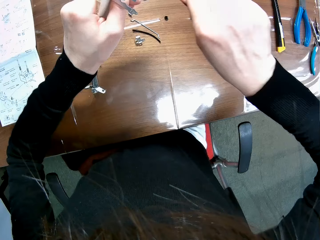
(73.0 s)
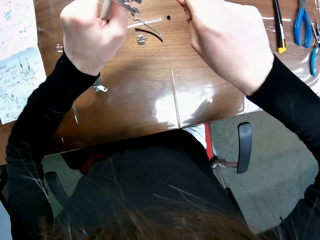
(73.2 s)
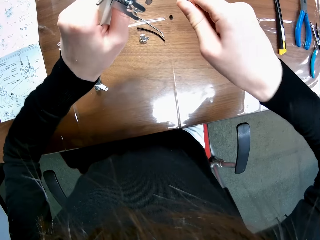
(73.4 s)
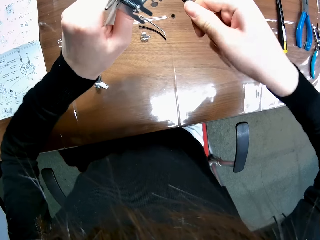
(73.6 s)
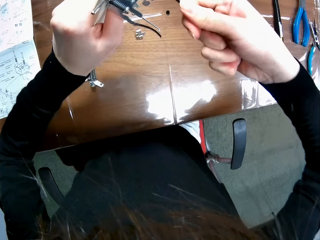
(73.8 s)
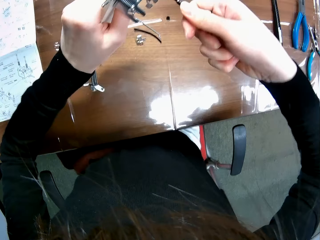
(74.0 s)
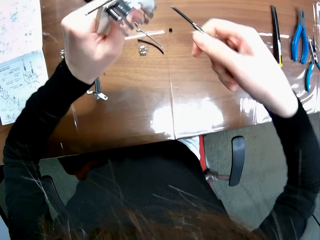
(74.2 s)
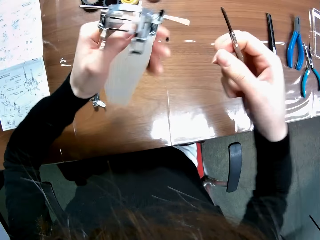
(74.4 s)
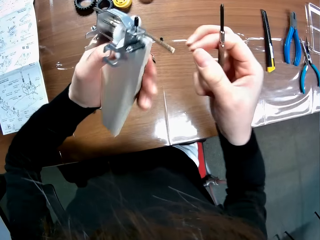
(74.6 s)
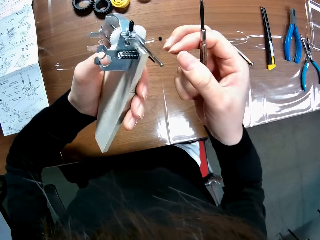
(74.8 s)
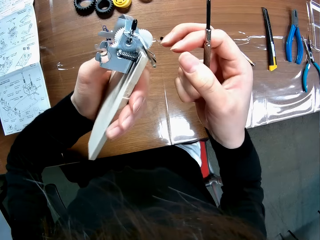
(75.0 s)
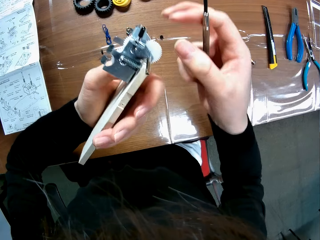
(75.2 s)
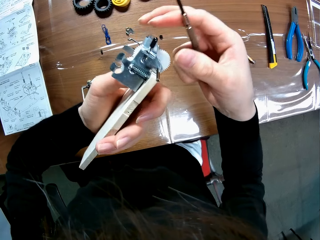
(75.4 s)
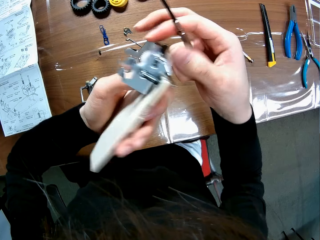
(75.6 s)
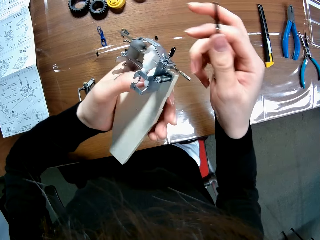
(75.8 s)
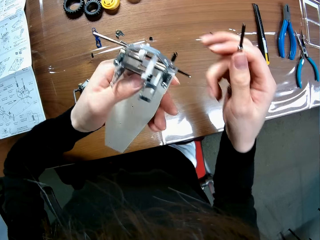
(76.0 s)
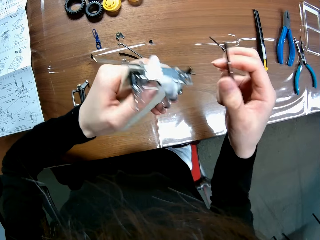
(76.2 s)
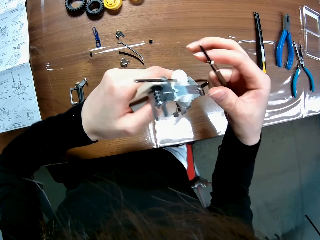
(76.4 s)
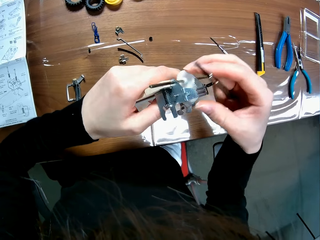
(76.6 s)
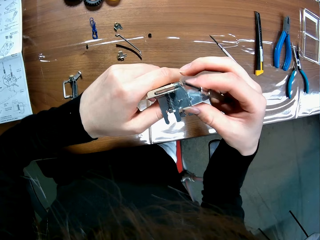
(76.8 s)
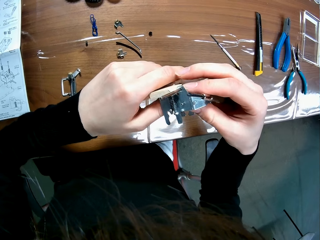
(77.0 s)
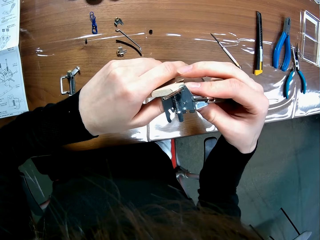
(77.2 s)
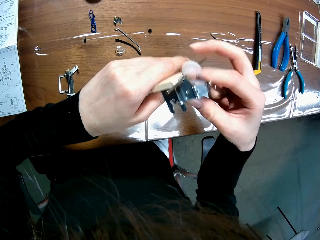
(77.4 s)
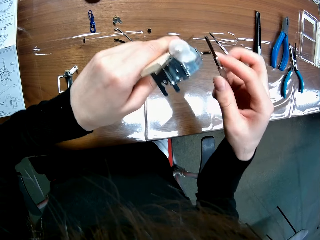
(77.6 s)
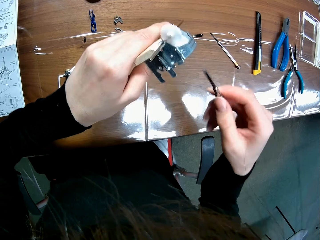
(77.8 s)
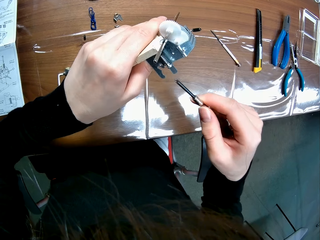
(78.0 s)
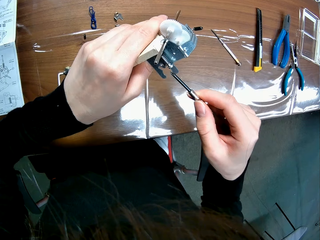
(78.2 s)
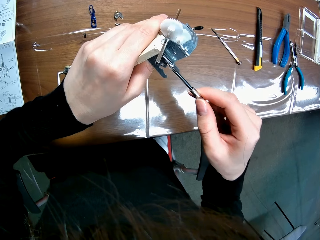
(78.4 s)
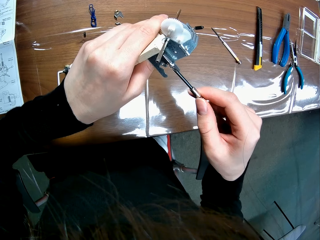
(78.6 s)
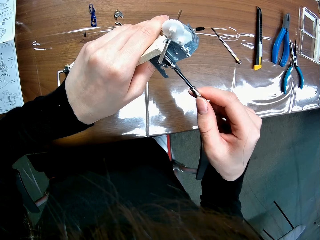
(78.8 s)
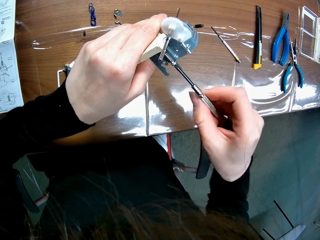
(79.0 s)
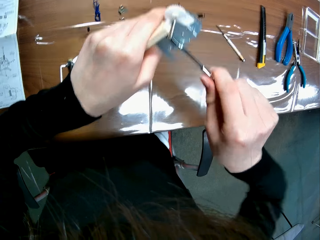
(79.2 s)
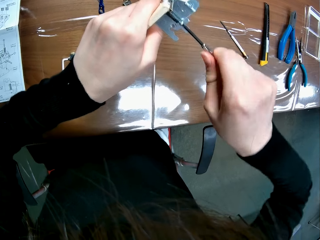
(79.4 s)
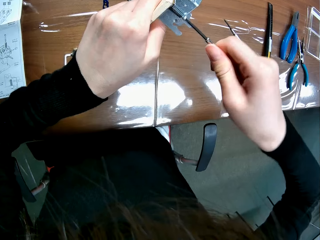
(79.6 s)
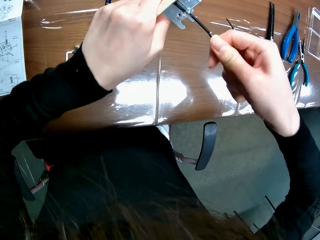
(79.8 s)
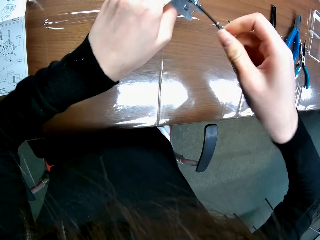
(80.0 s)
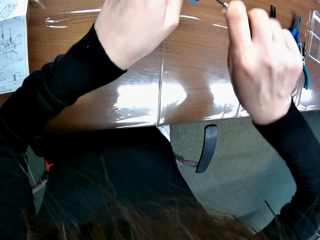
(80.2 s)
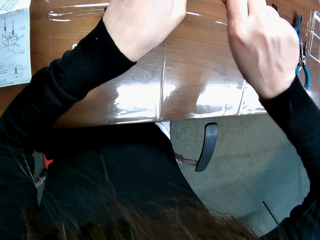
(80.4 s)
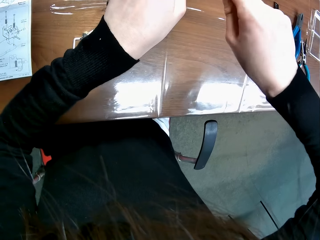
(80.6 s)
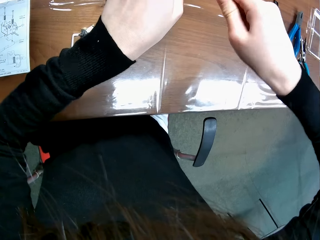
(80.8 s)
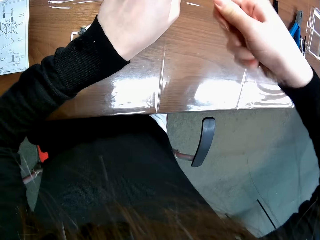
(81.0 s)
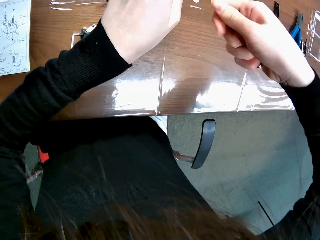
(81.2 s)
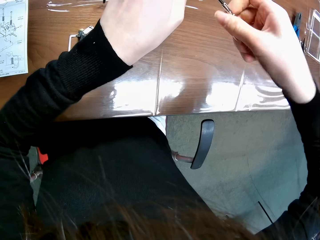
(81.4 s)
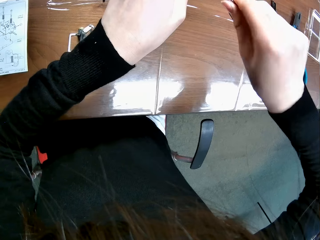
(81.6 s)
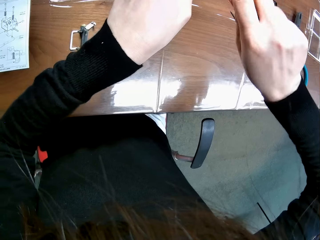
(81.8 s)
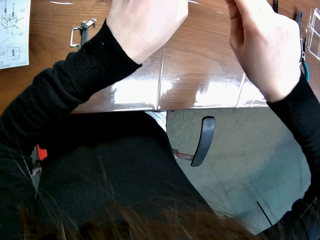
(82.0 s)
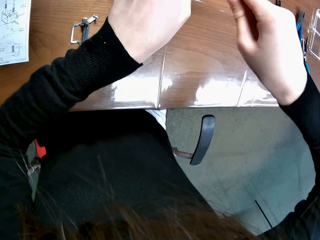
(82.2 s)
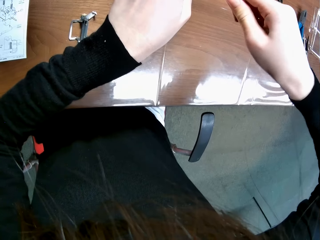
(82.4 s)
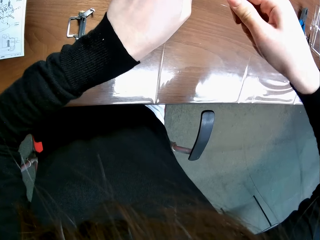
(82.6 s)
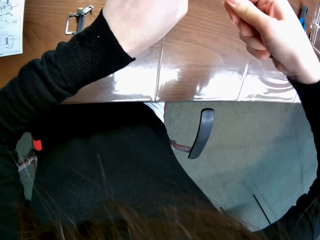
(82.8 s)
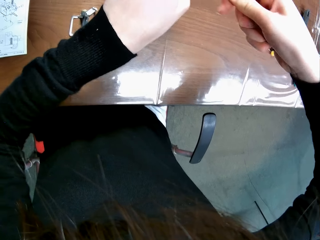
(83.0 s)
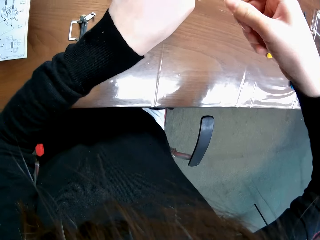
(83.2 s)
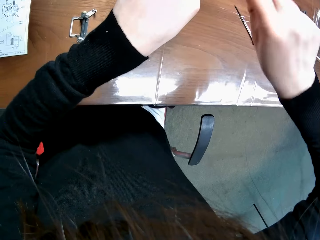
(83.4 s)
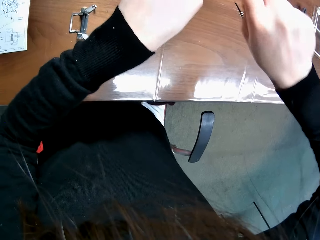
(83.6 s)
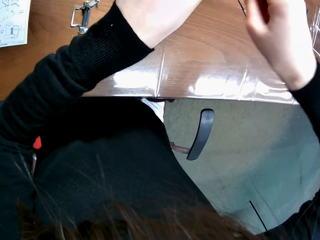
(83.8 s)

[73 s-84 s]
The camera wearer looks at the buggy chassis. They stretch the hex bolt. They tighten another bolt on the mechanical model.

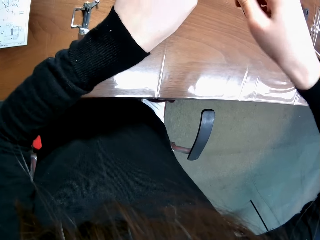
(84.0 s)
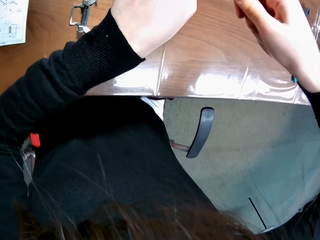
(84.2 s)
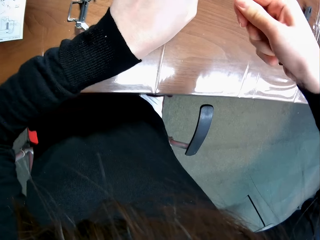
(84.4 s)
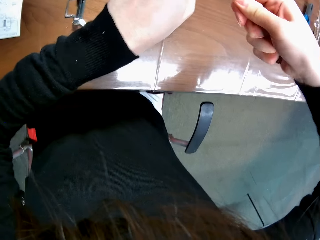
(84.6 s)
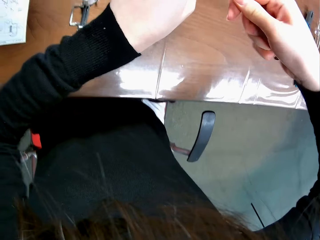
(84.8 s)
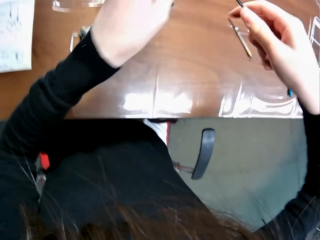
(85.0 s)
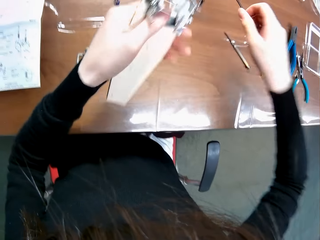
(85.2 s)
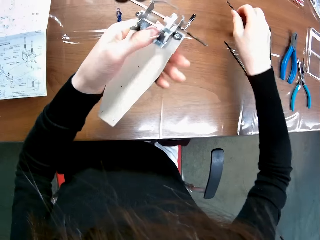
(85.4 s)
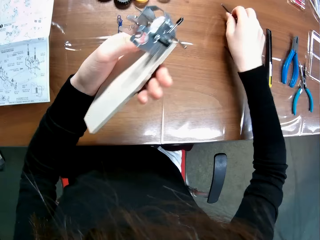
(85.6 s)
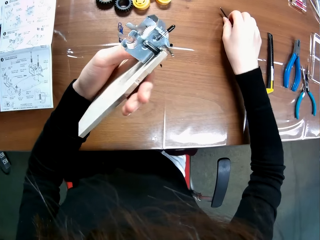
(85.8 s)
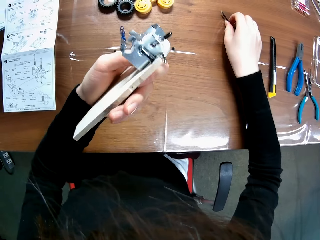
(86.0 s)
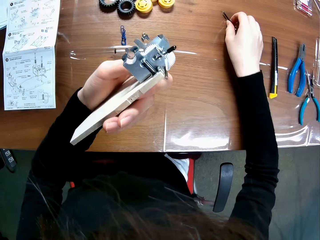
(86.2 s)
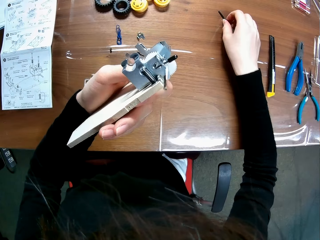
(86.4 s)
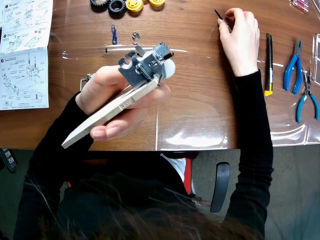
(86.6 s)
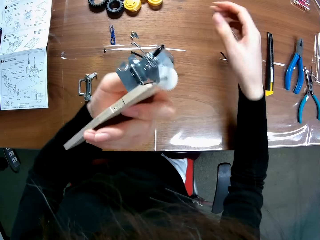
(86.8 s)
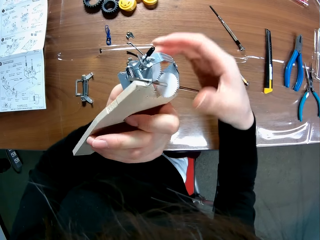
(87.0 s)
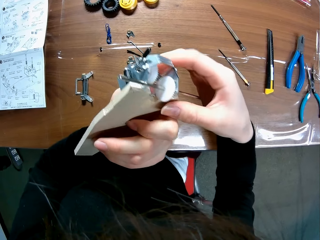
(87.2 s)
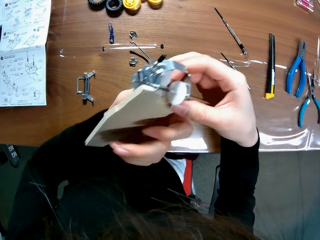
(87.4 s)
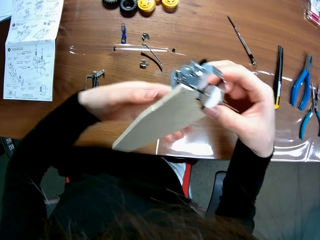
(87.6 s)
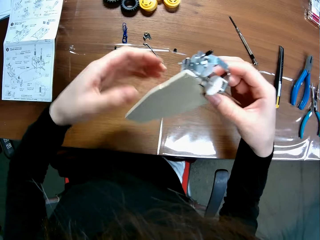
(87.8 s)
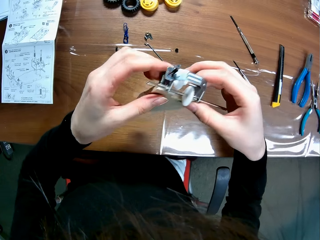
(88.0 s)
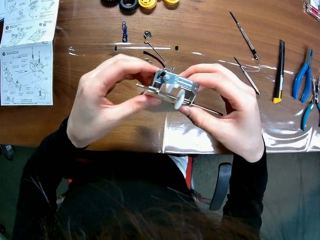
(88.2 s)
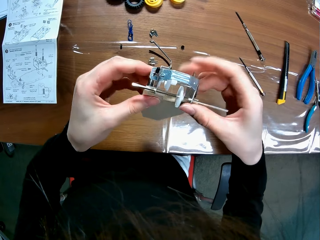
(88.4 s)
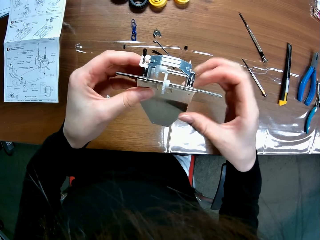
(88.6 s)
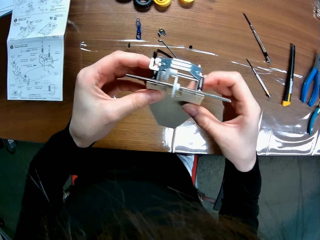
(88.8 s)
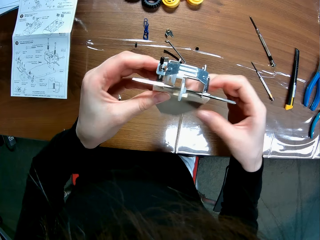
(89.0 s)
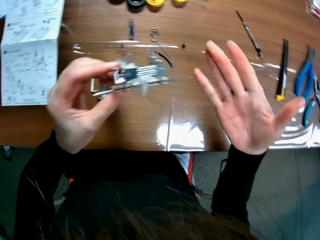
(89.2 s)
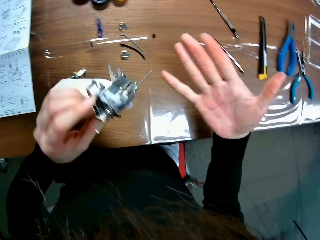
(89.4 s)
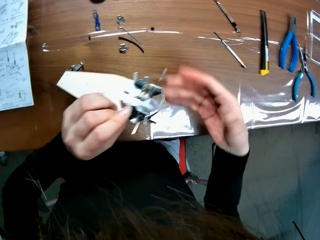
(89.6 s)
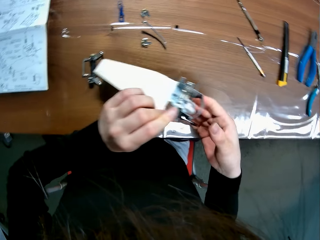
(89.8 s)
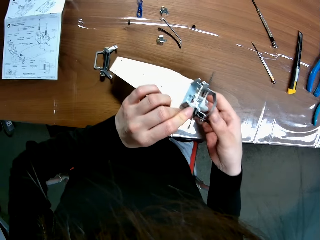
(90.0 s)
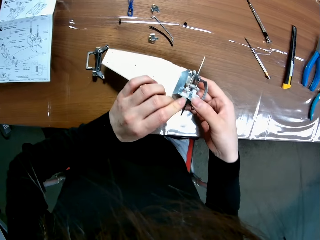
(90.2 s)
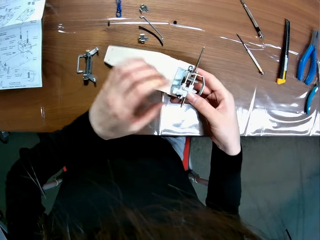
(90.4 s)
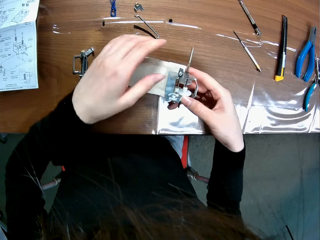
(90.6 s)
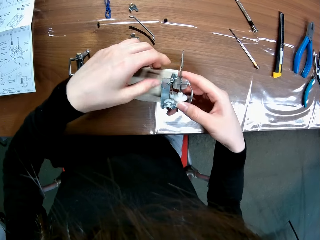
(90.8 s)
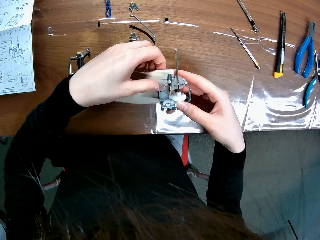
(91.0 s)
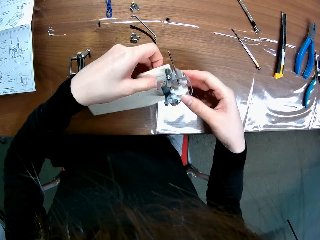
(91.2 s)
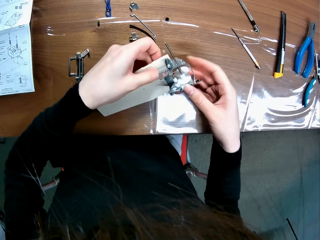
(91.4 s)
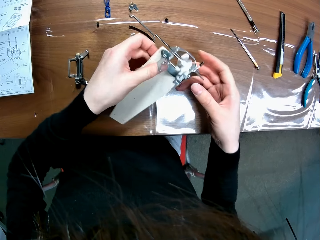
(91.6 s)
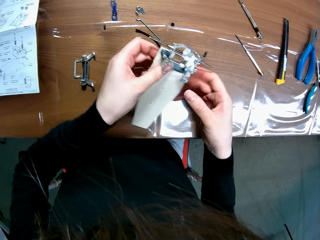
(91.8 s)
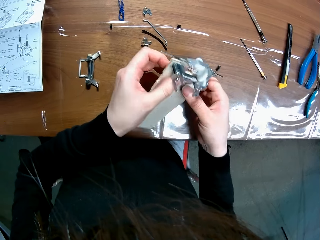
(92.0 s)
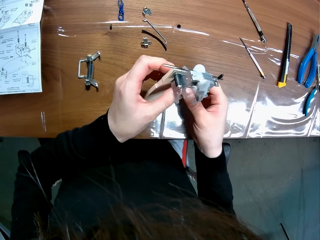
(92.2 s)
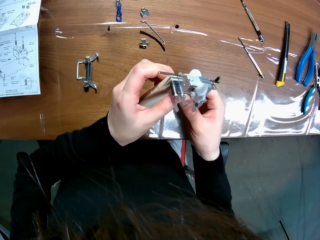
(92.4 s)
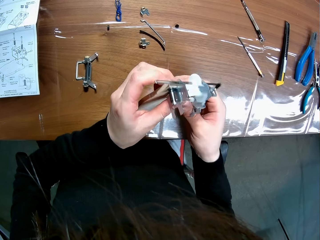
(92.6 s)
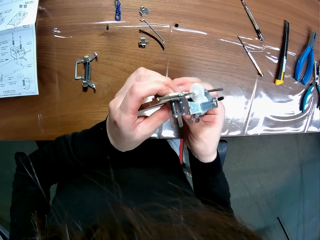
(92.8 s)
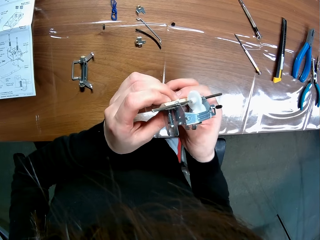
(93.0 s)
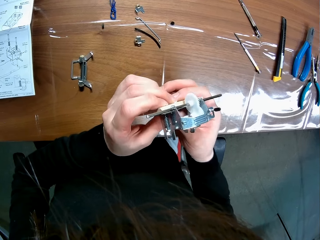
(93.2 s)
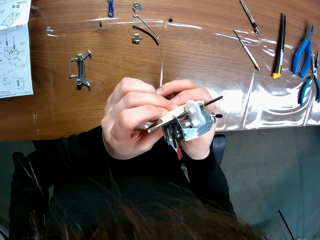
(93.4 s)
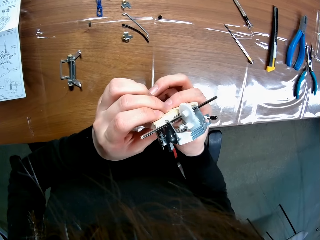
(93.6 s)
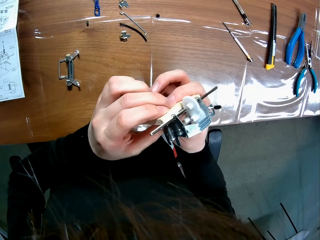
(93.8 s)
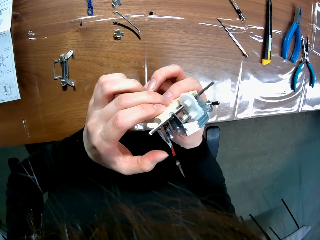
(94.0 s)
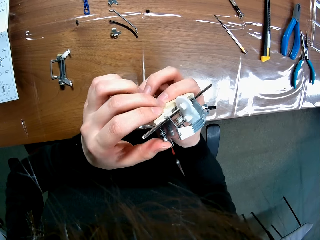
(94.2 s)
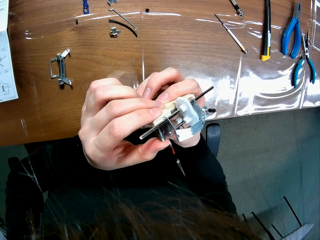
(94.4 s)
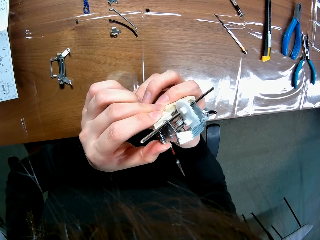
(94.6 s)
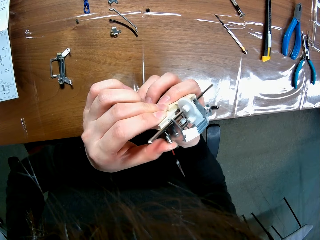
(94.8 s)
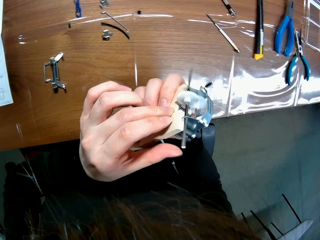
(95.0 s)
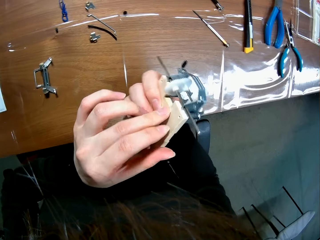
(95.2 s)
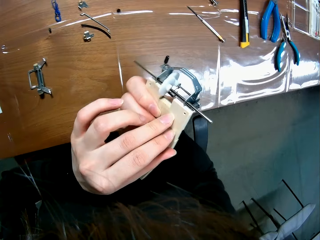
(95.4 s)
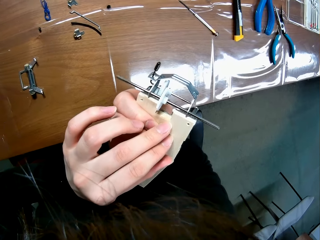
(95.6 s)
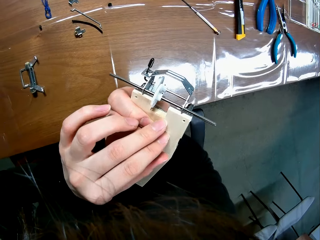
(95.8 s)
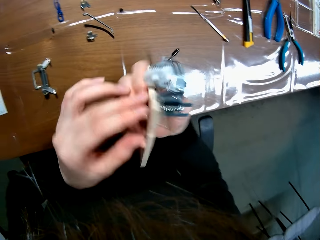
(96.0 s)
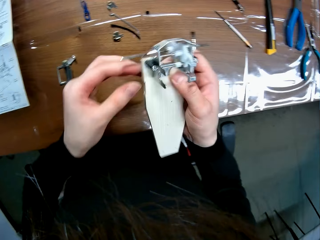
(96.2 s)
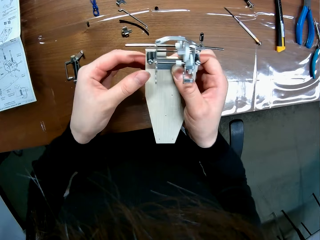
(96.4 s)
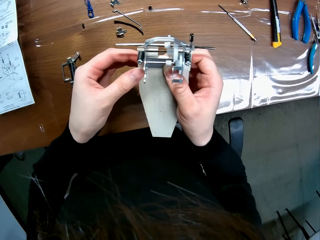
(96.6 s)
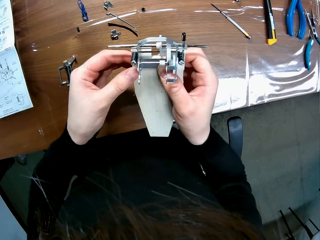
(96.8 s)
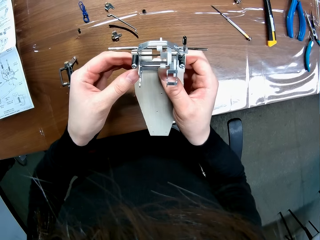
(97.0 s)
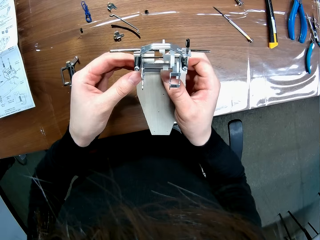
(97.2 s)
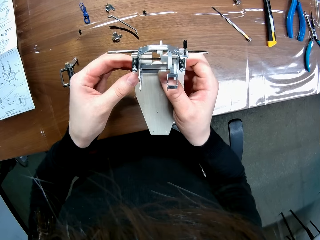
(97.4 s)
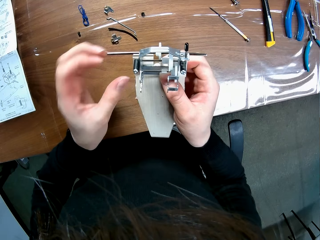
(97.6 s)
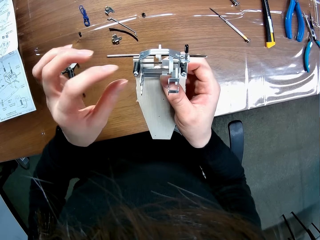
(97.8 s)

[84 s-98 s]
The camera wearer puts the screw on the table. They drop the screwdriver on the table. They look at the buggy toy chassis. They examine the mechanical model.
